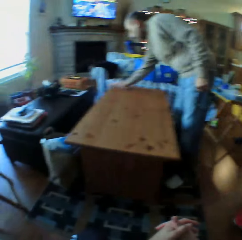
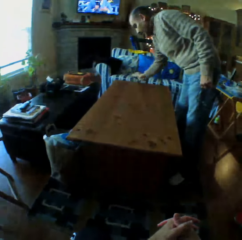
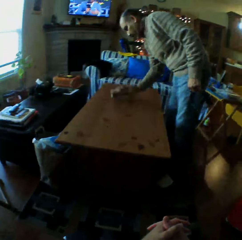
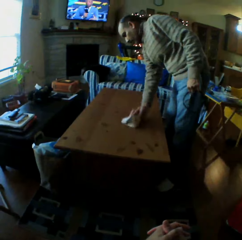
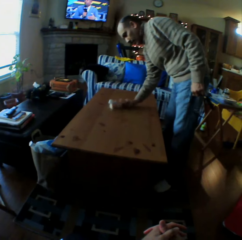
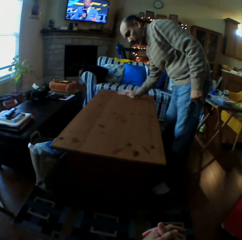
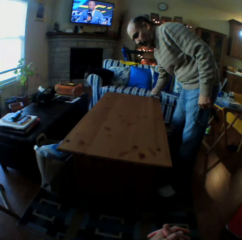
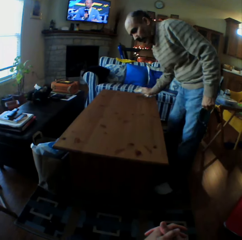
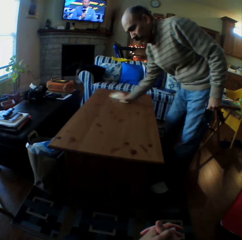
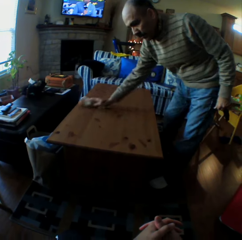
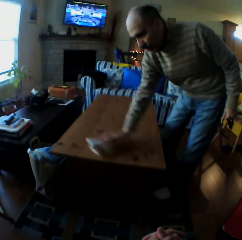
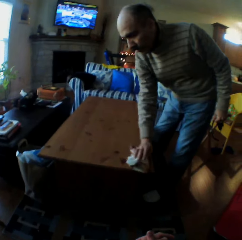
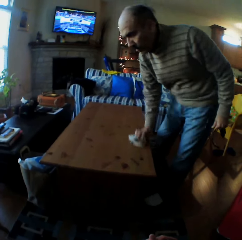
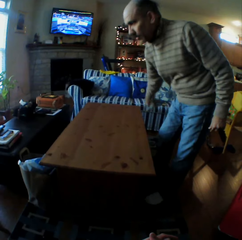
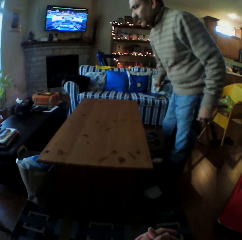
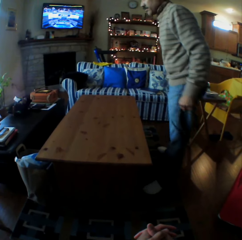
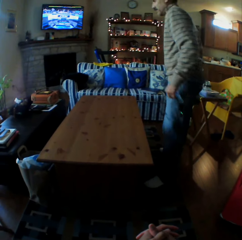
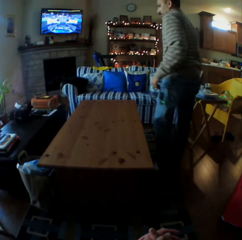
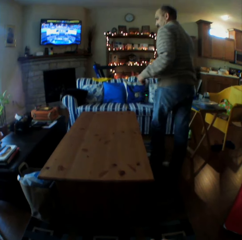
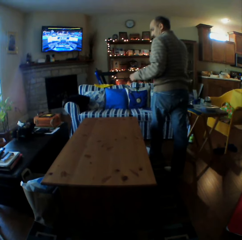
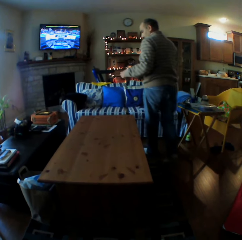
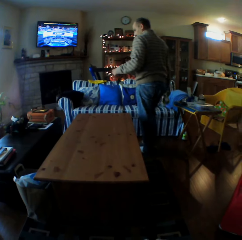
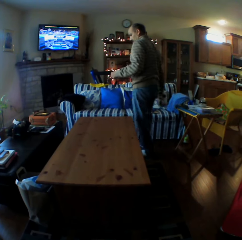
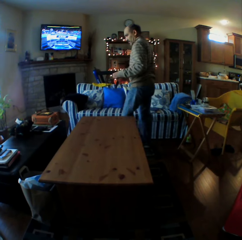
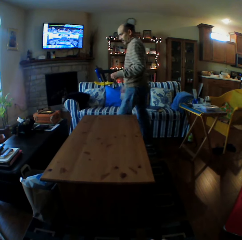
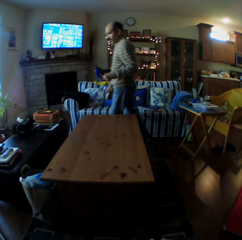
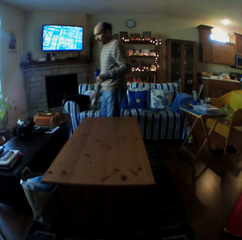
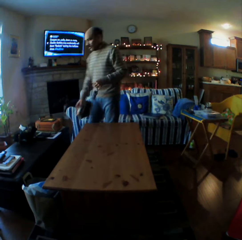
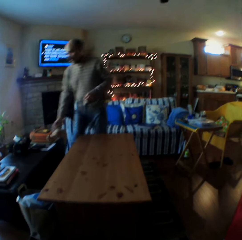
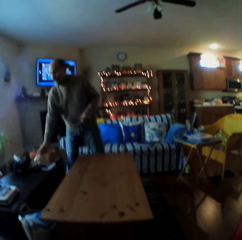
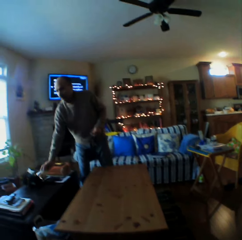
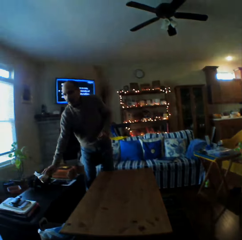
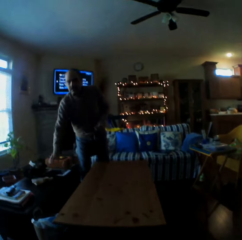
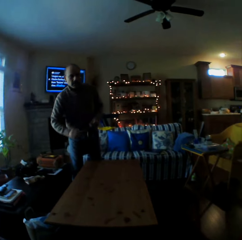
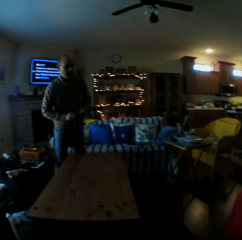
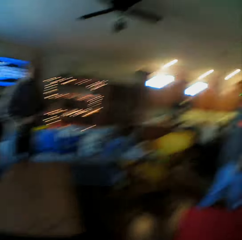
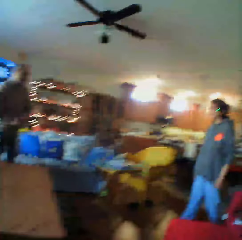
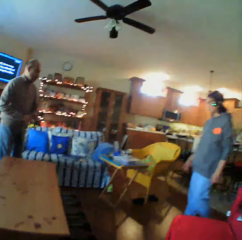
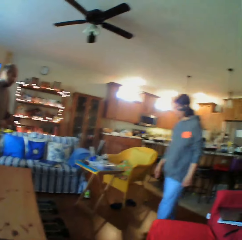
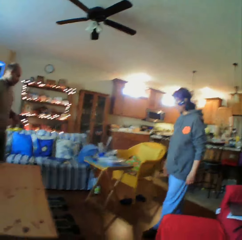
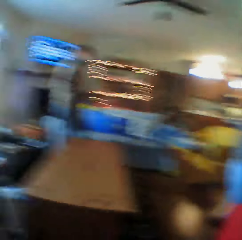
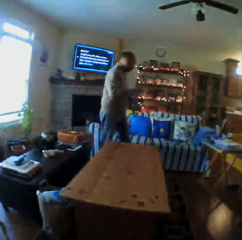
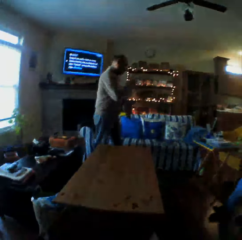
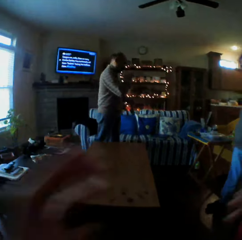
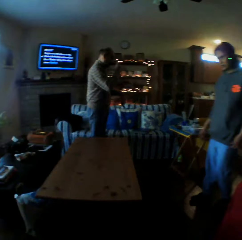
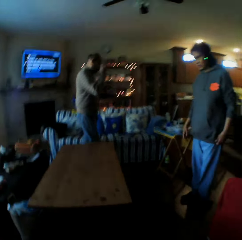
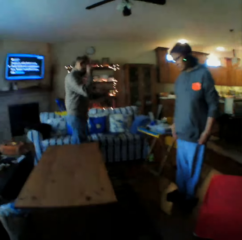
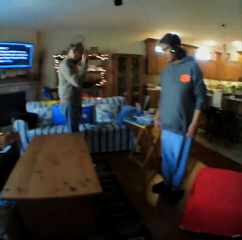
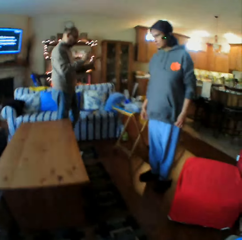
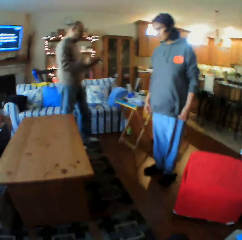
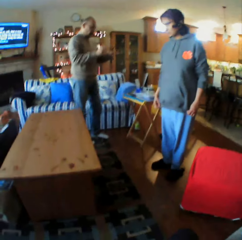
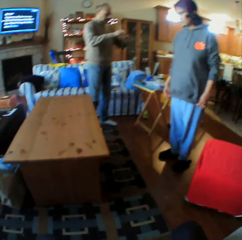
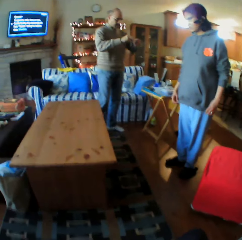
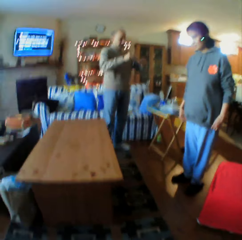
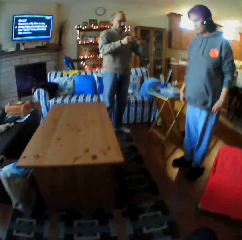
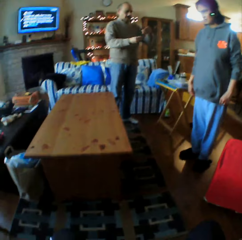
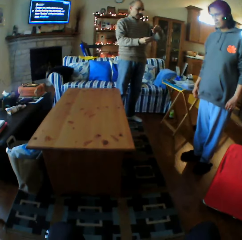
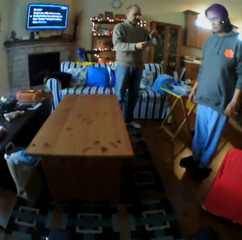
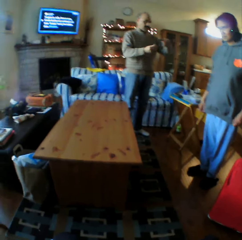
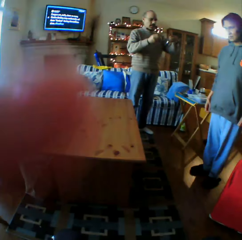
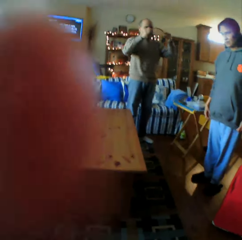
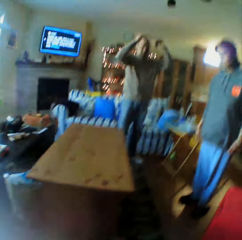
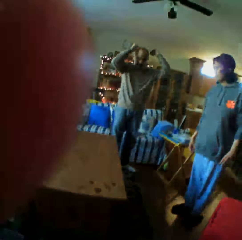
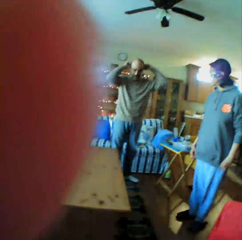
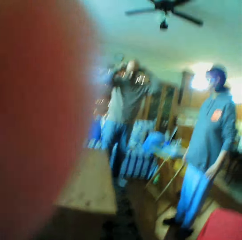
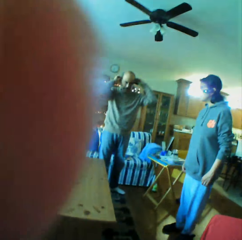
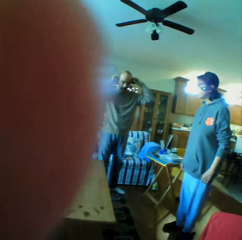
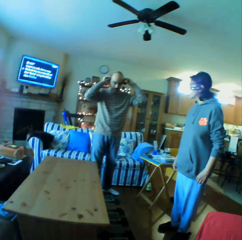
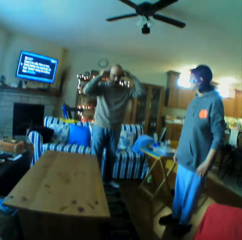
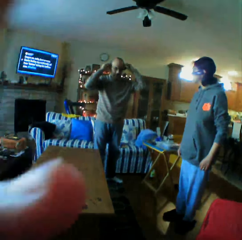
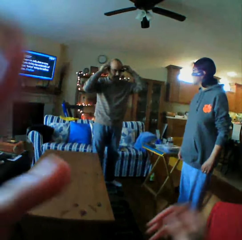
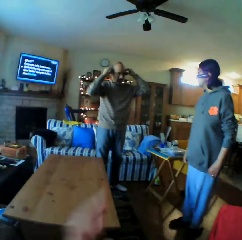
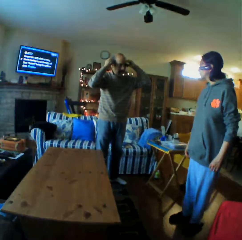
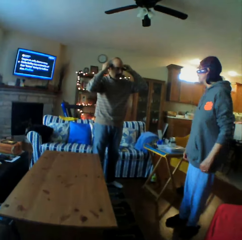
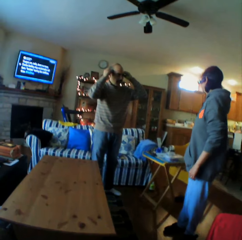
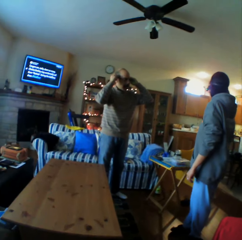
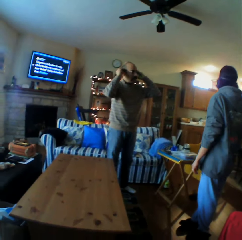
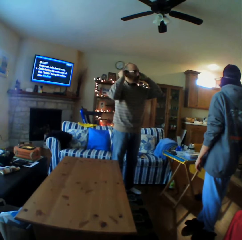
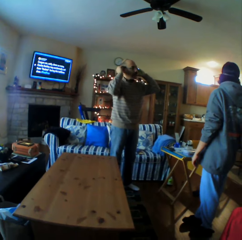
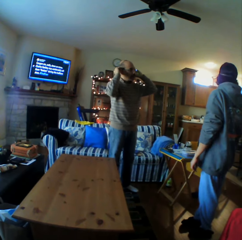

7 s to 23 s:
The camera wearer looks around the restaurant. A man wipes the table. The man walks around the table. The camera wearer puts the piece of cloth down. Another person walks. The camera wearer touches his camera. The other person stands. The man converses with a woman. The camera wearer touches his camera.

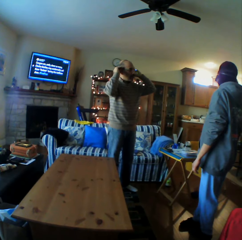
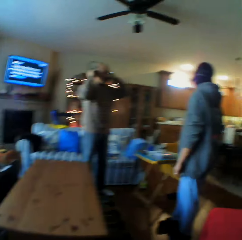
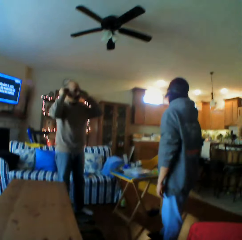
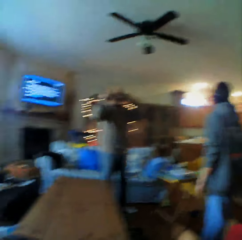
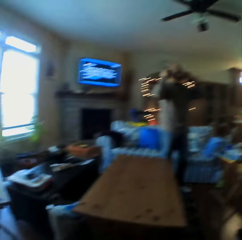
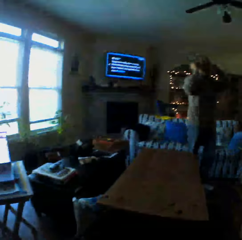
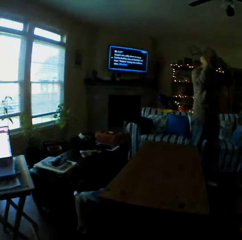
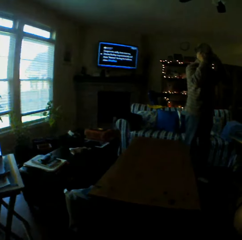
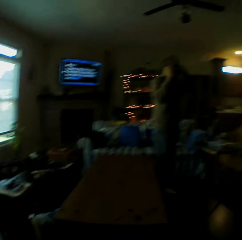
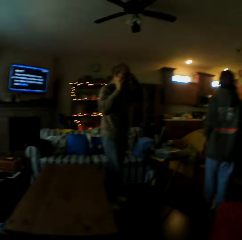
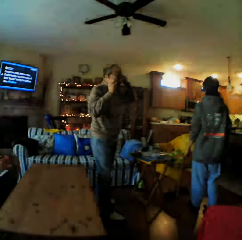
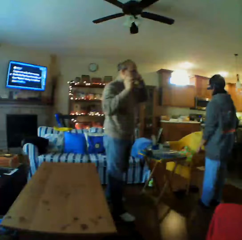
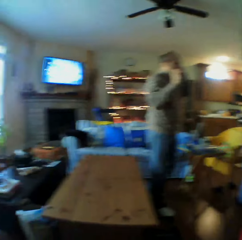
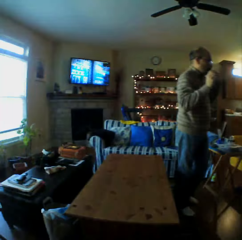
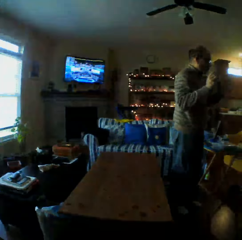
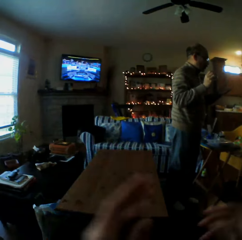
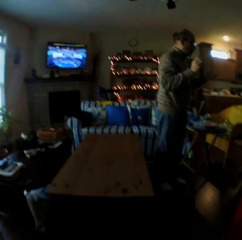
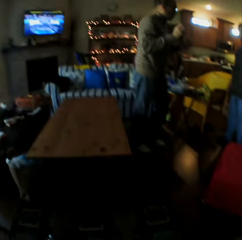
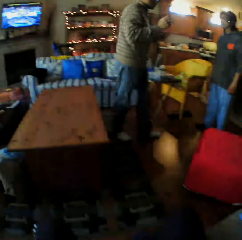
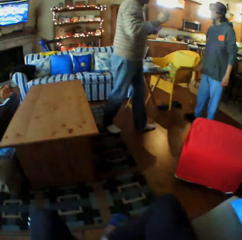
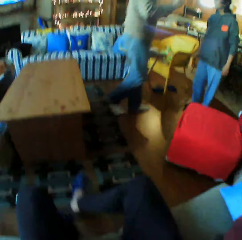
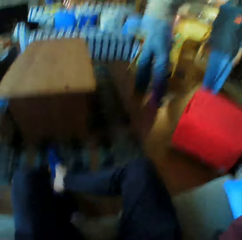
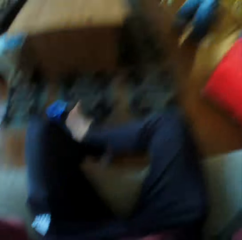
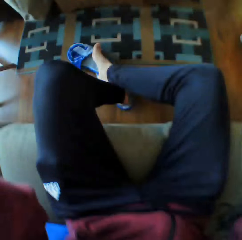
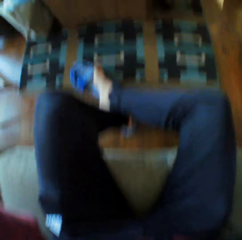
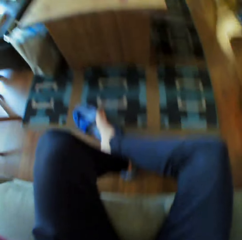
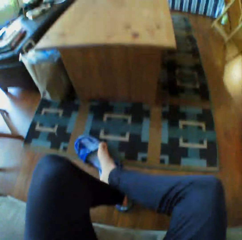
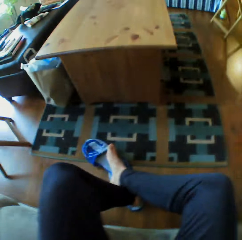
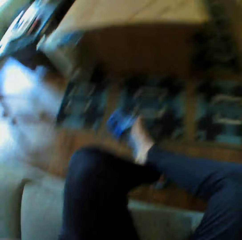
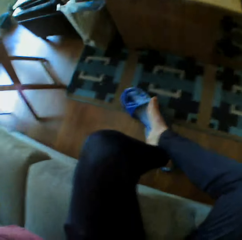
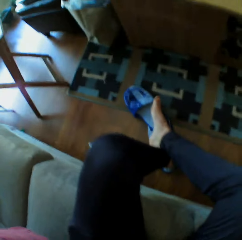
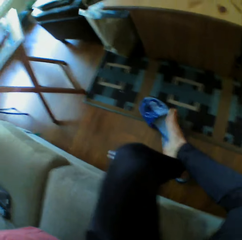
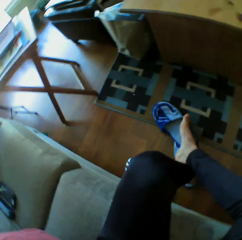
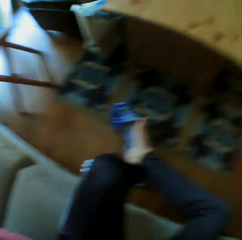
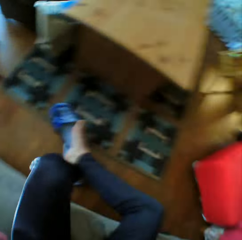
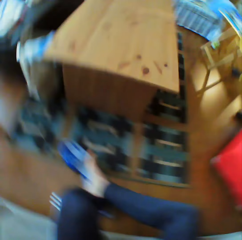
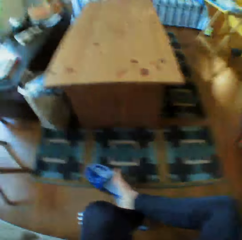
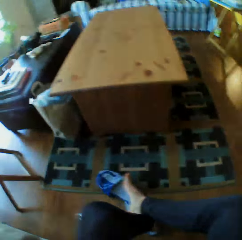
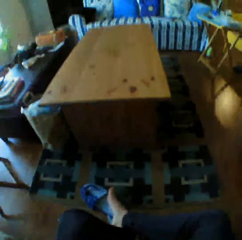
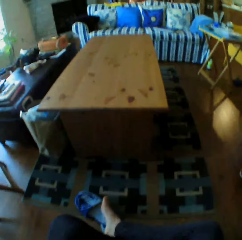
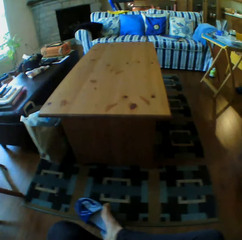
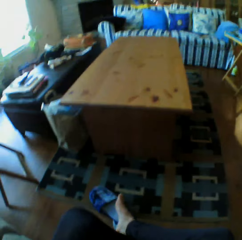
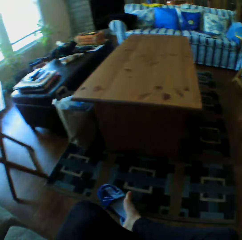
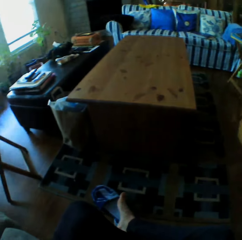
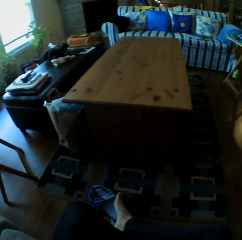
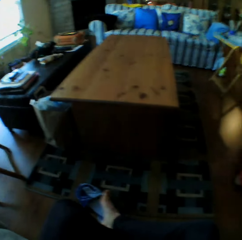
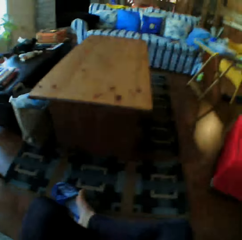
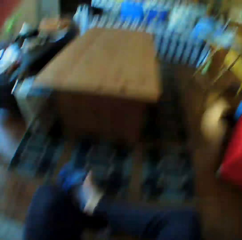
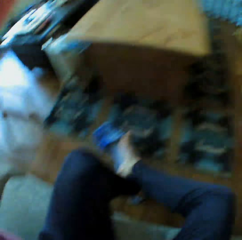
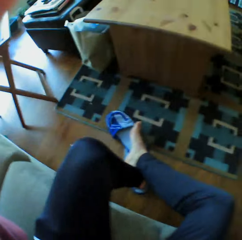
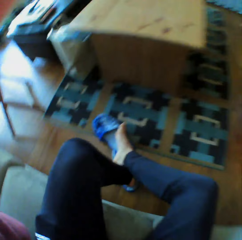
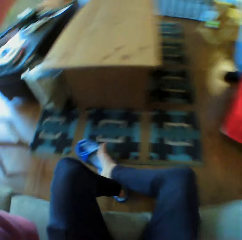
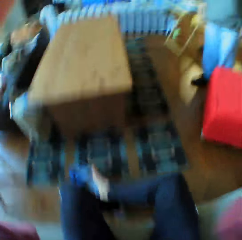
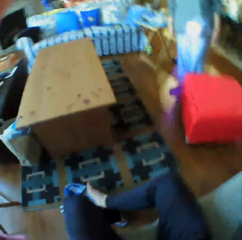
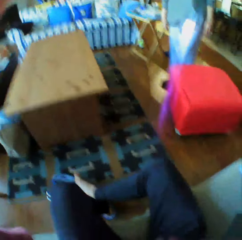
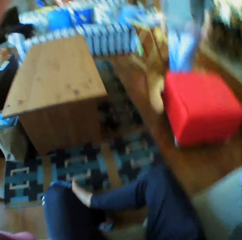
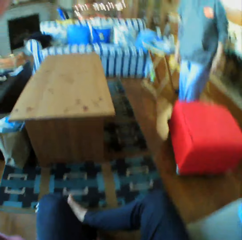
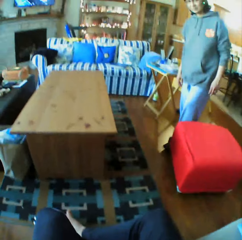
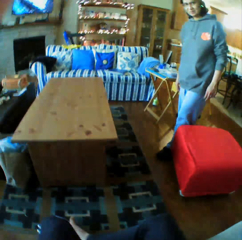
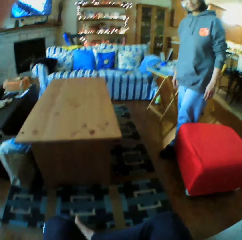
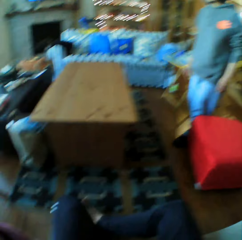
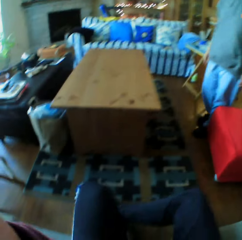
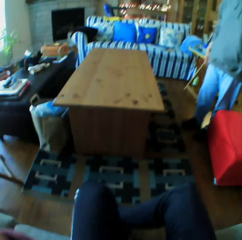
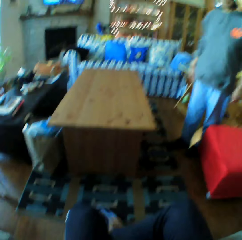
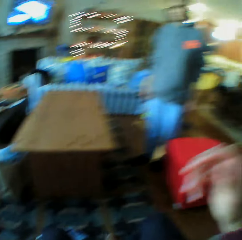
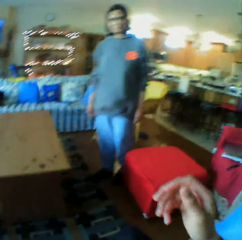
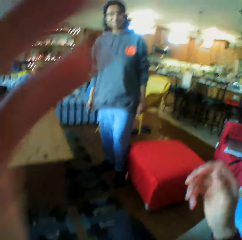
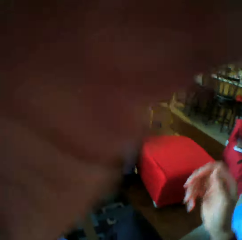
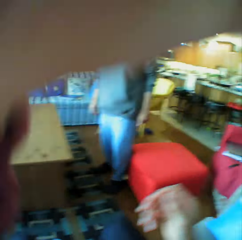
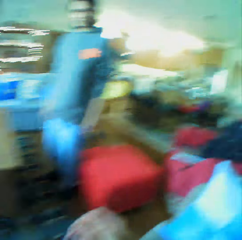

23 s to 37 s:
The camera wearer looks at the man and the woman. They look around the room. The man walks around. The camera wearer looks at the ground. They look at the woman.
